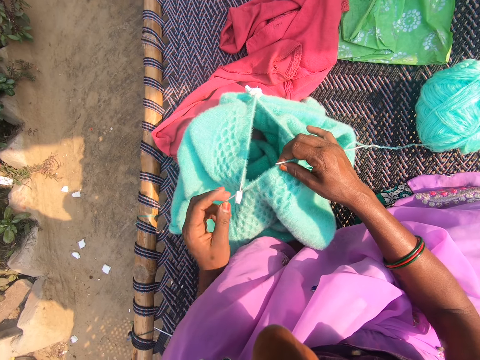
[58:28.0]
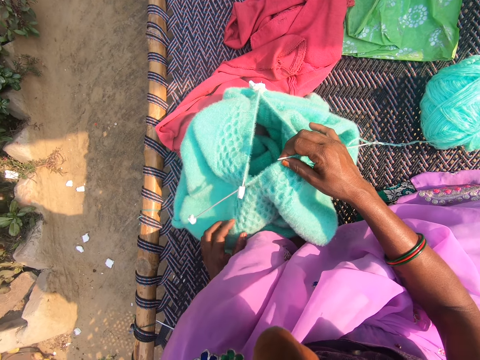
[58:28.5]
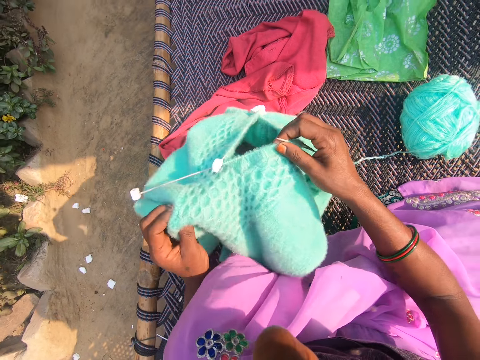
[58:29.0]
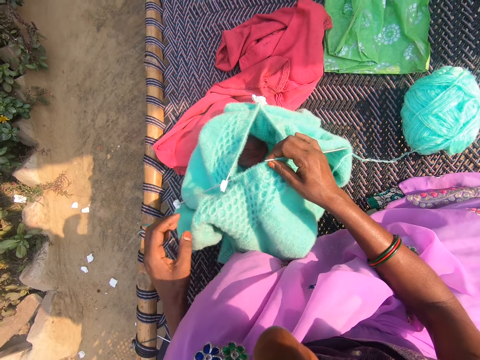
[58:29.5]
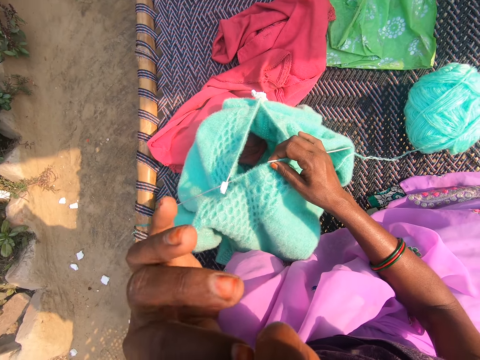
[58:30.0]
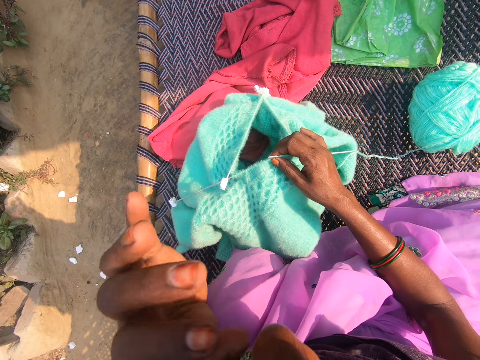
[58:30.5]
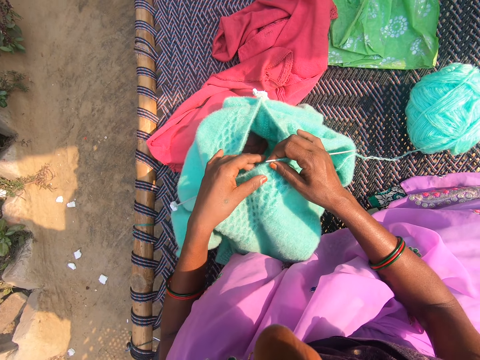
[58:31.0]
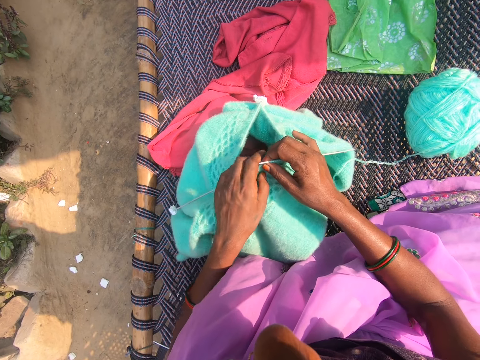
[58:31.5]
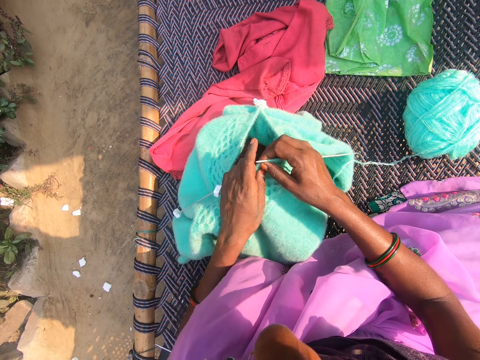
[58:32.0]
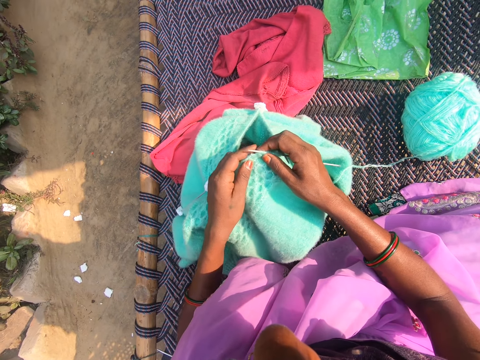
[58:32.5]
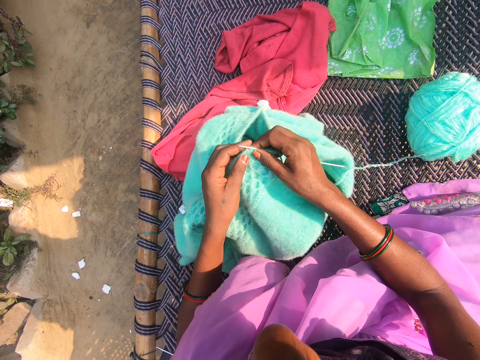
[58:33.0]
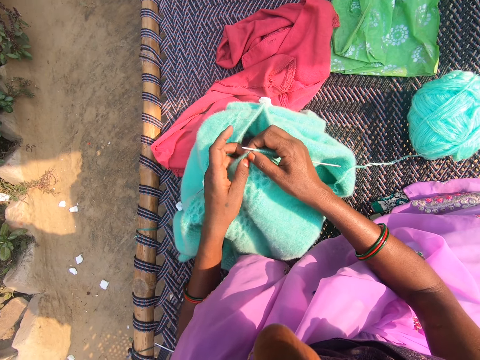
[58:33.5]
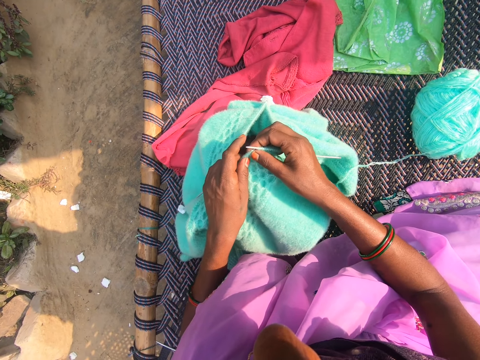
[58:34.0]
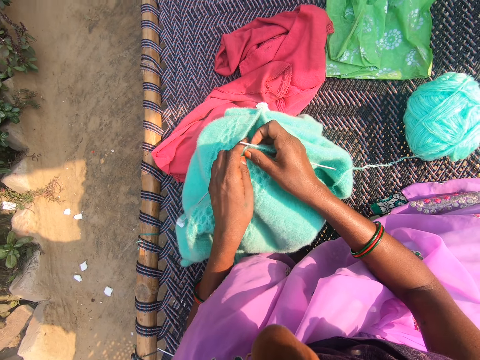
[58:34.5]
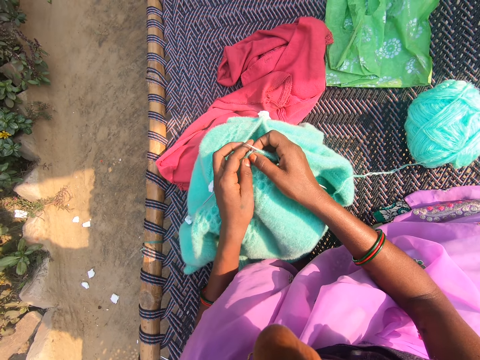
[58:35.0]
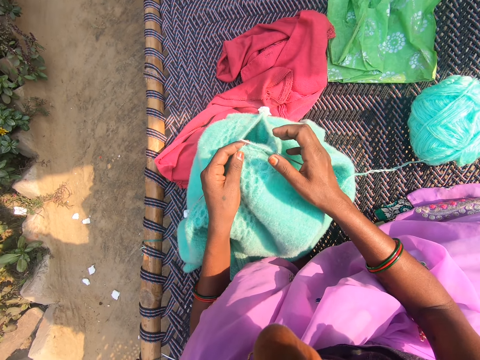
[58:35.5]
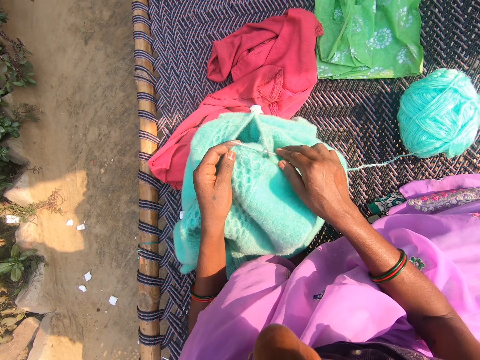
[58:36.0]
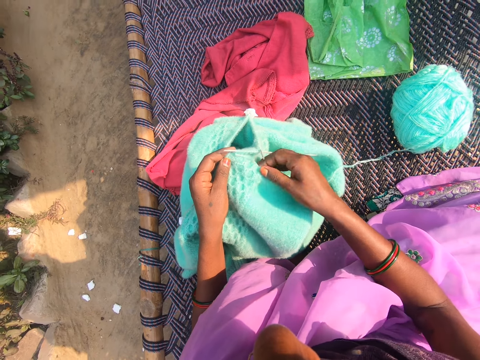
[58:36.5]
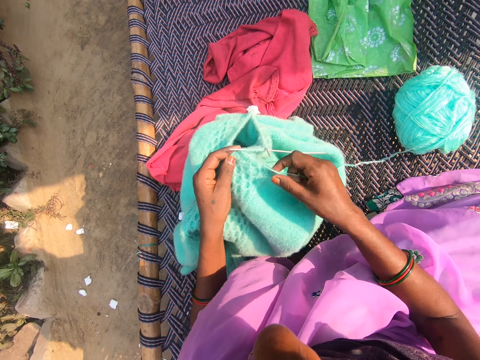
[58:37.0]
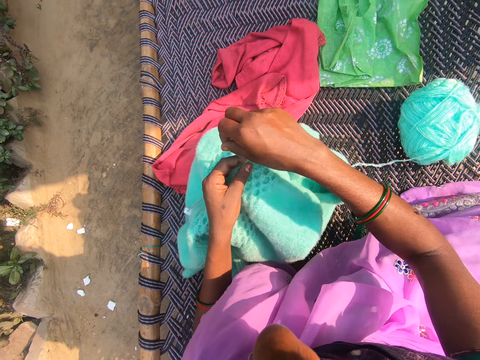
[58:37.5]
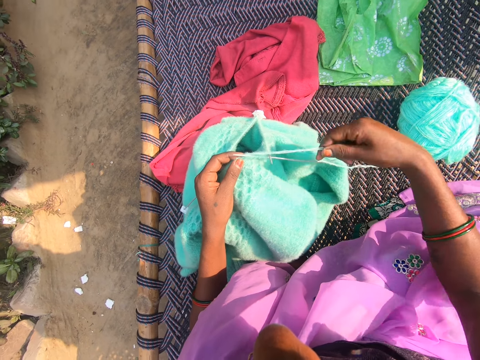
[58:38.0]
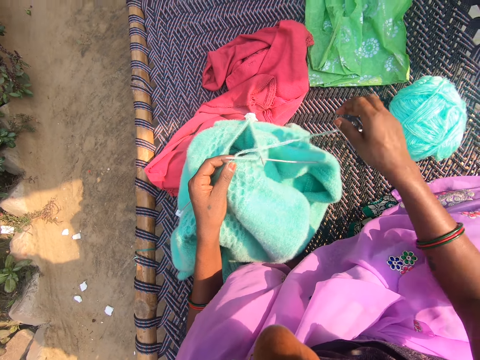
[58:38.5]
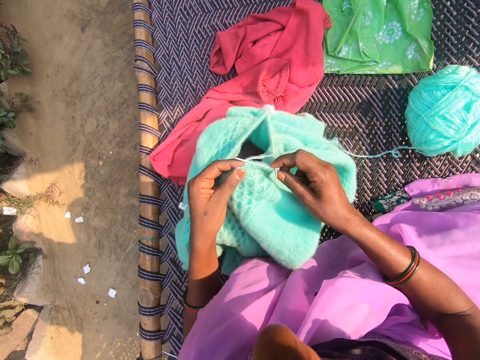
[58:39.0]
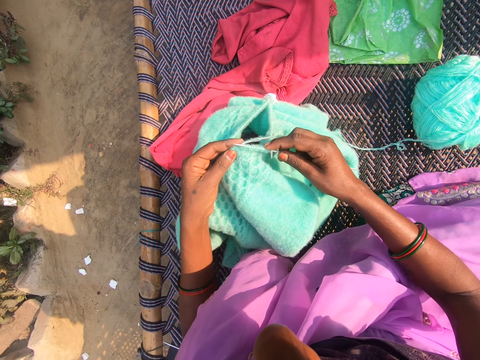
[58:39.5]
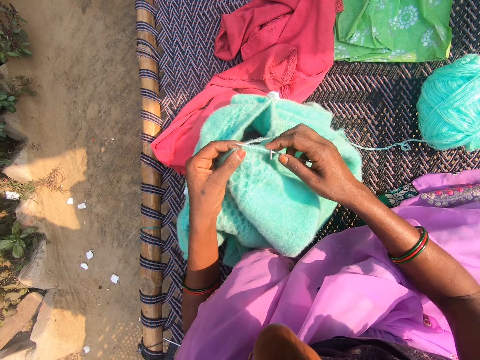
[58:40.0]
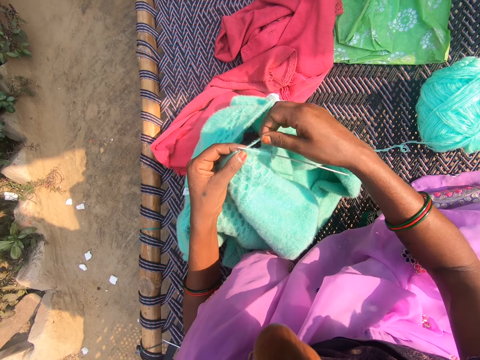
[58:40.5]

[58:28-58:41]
The camera wearer moves the sweater. She touches her face. She lifts the hand. She holds the sweater. She holds the thread. She knits with the needles in her hand and thread from the yarn on the charpoy. She straightens the thread. She holds the sweater.

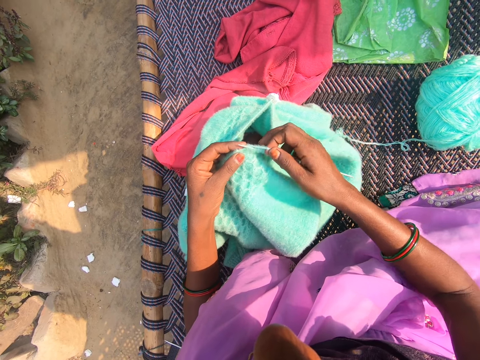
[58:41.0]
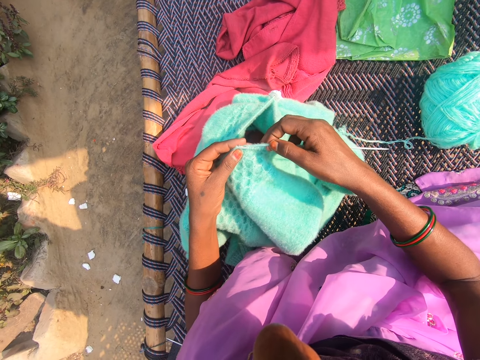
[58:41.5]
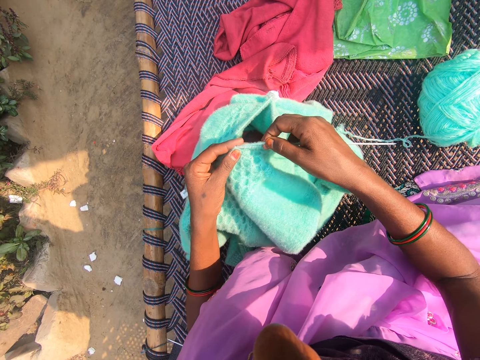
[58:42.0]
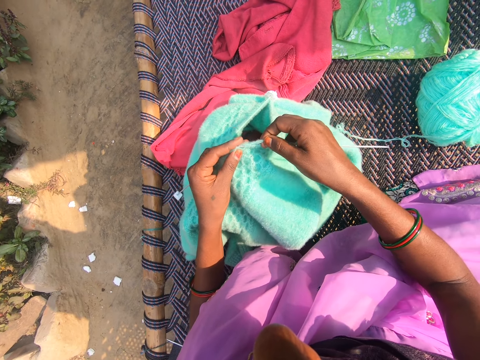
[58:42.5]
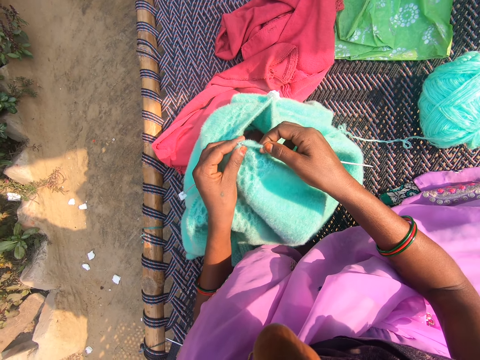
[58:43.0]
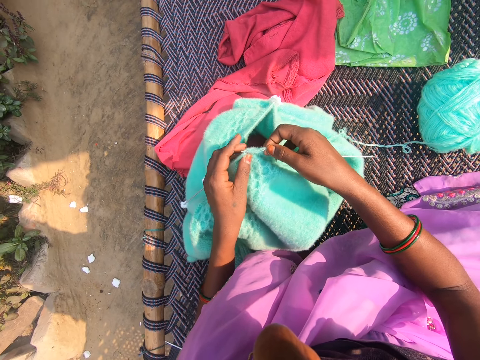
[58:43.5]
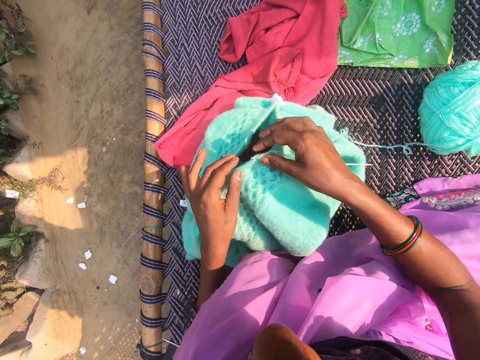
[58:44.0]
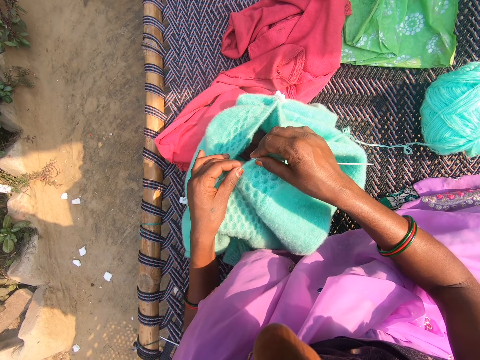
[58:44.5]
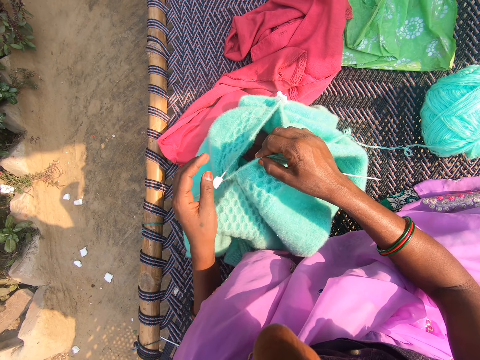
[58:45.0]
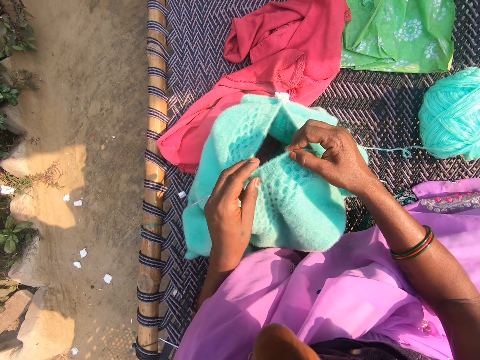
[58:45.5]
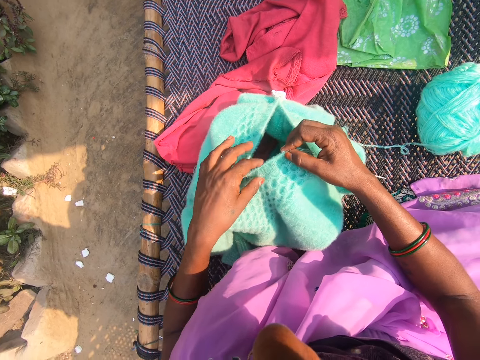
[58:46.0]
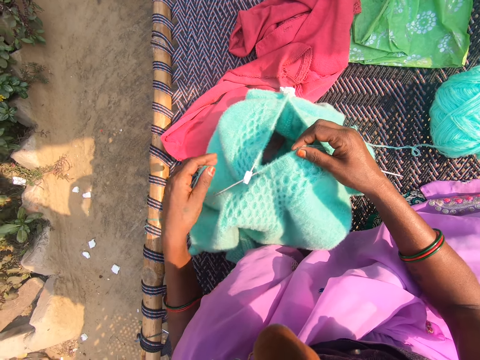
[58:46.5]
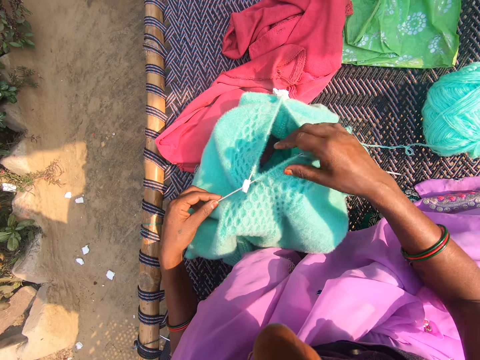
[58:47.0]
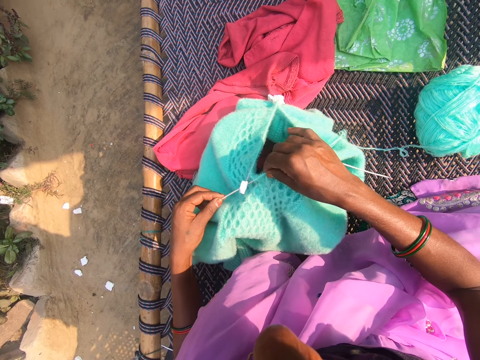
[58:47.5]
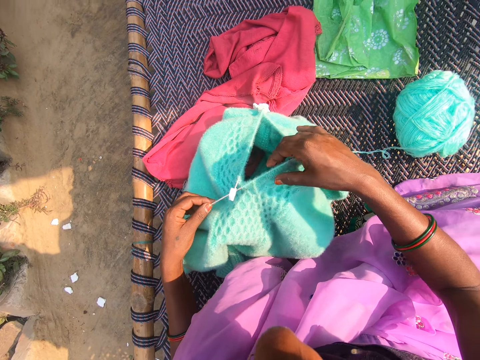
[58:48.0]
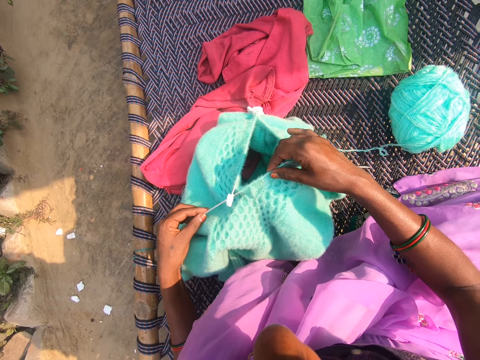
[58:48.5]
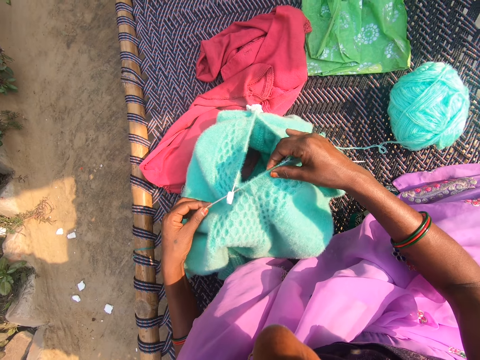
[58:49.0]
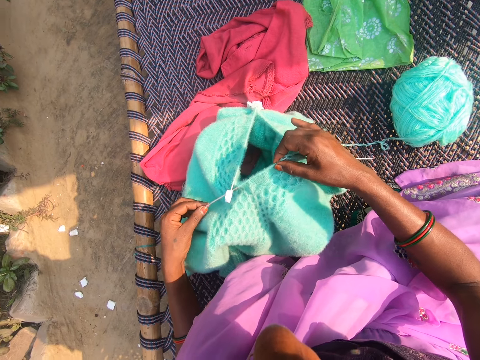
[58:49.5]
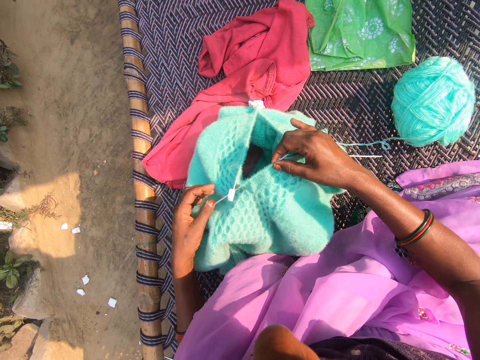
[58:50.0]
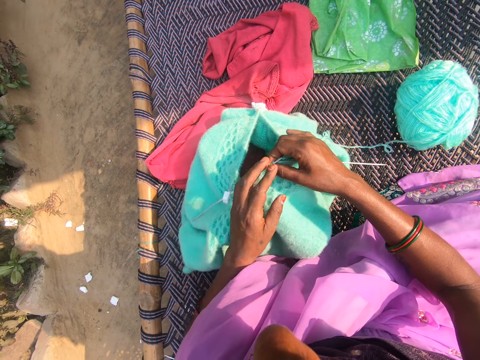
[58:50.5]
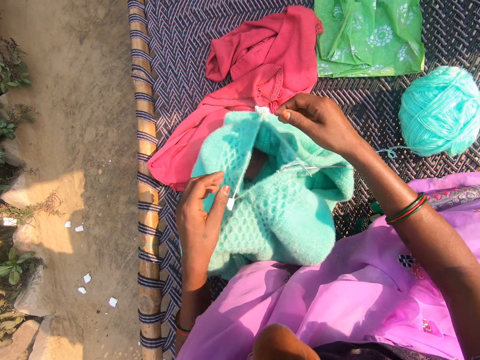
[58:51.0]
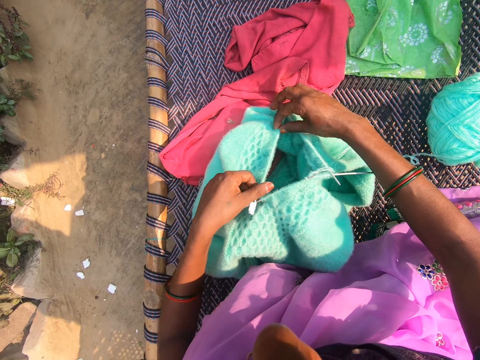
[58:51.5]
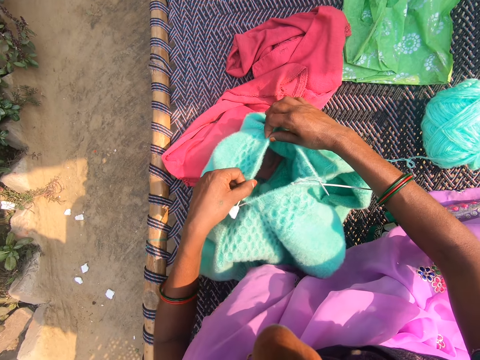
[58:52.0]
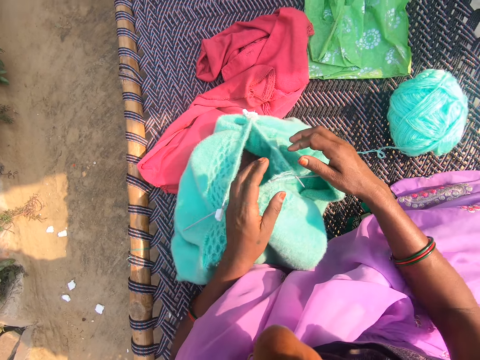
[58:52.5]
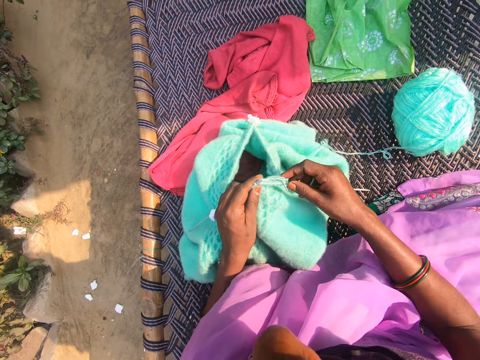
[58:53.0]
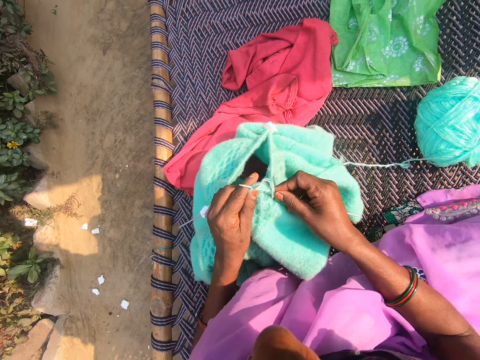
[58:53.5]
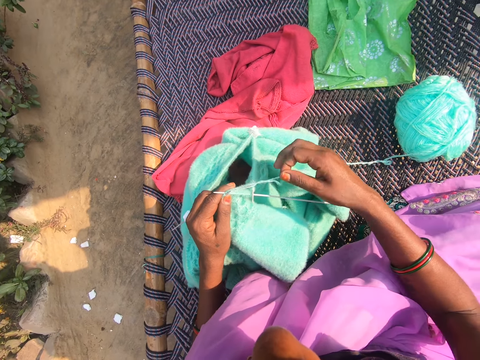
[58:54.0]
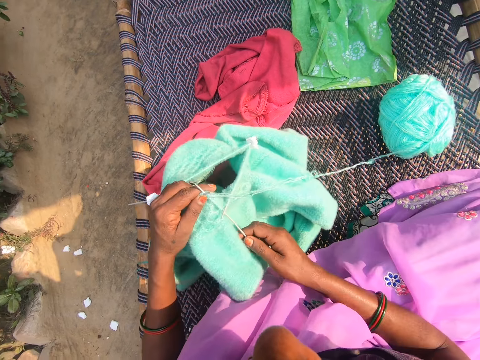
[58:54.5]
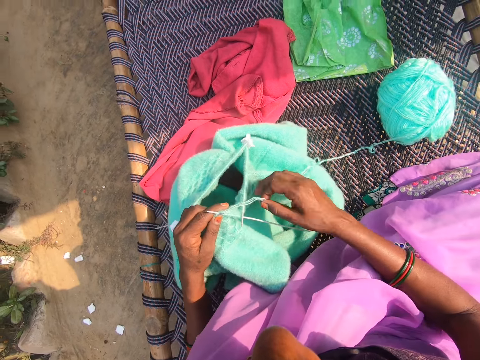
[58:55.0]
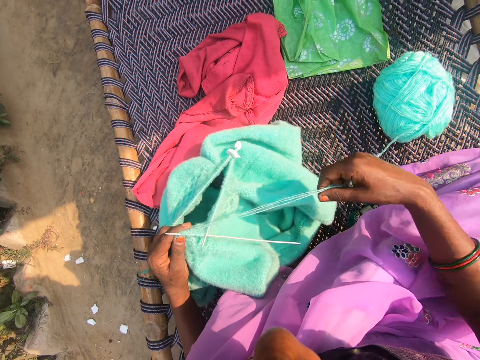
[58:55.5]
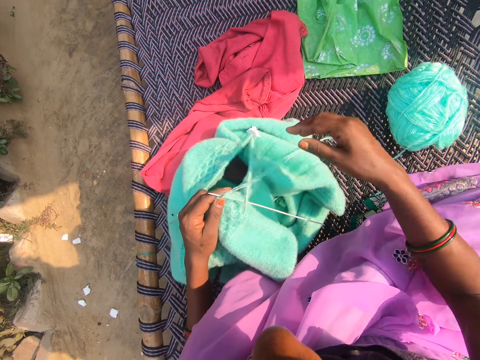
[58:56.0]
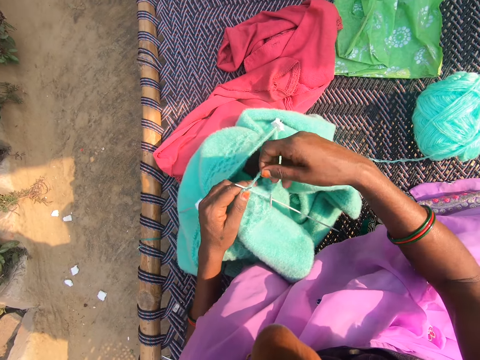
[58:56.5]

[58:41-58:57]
The camera wearer holds the thread. She sews the sweater. She fixes the thread. She holds the crochet. She touches the sweater. She adjusts the thread on the needle in her hand. She holds the crochet. She straightens the thread.
